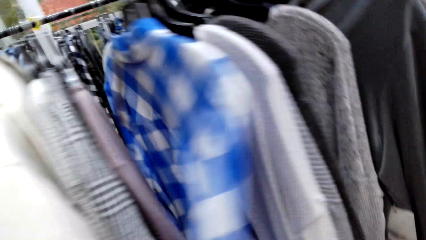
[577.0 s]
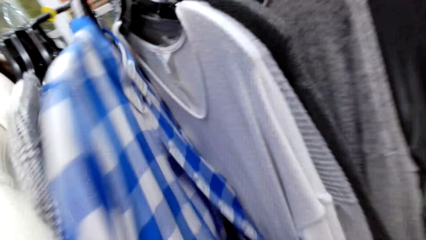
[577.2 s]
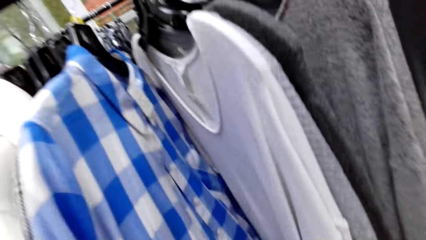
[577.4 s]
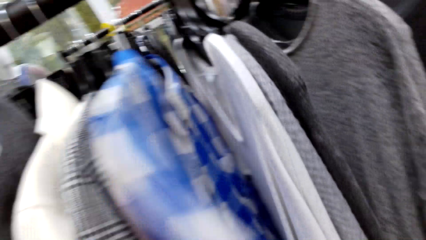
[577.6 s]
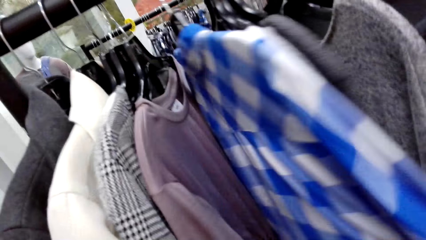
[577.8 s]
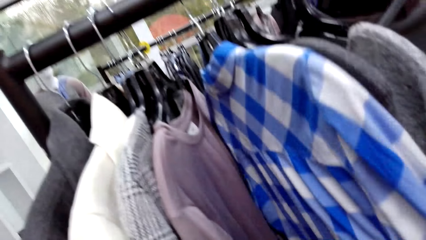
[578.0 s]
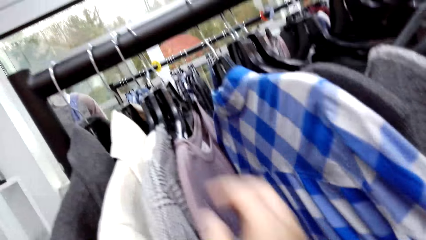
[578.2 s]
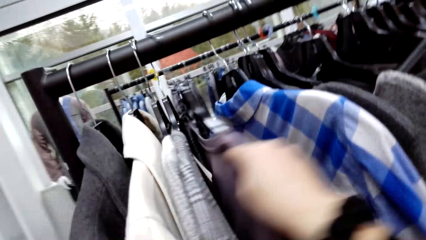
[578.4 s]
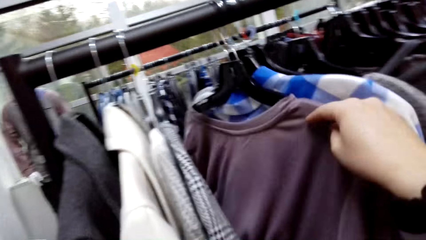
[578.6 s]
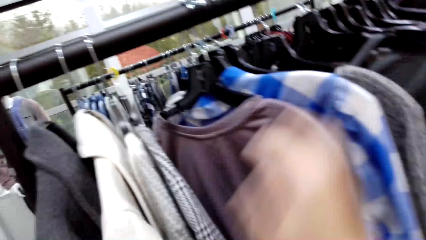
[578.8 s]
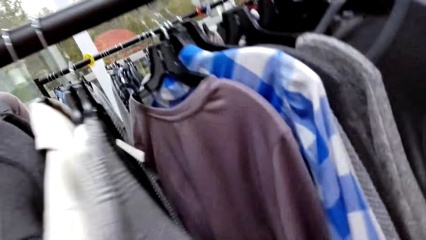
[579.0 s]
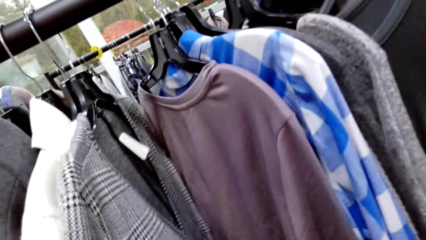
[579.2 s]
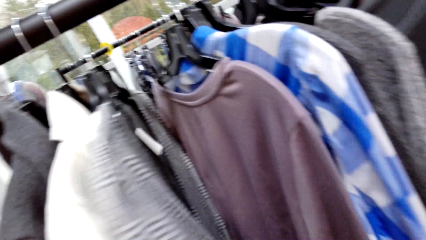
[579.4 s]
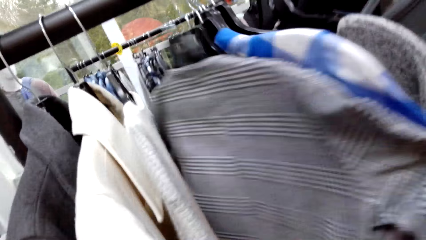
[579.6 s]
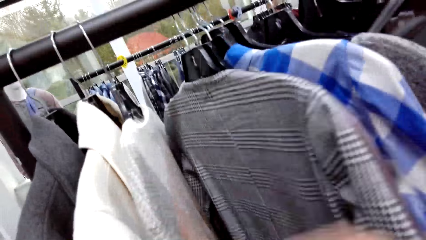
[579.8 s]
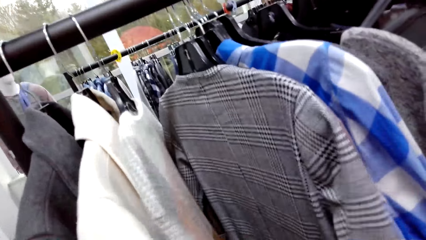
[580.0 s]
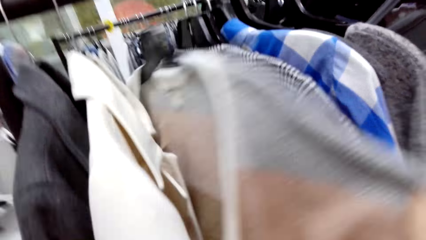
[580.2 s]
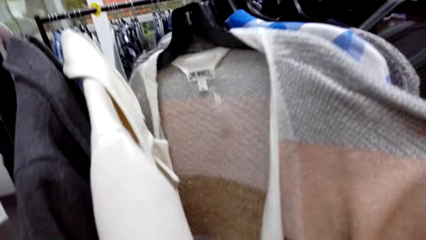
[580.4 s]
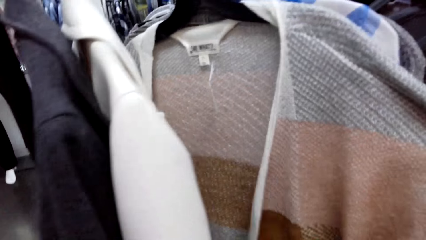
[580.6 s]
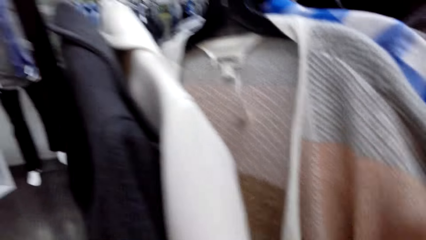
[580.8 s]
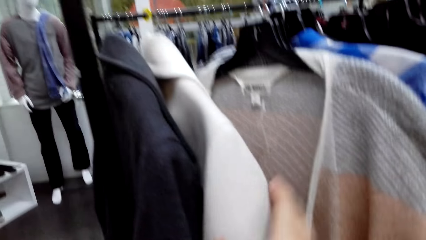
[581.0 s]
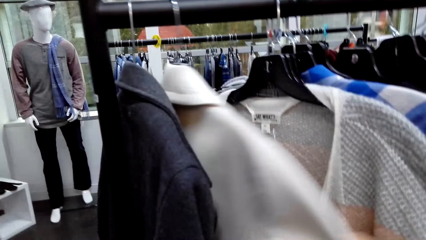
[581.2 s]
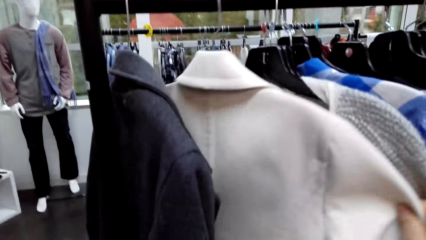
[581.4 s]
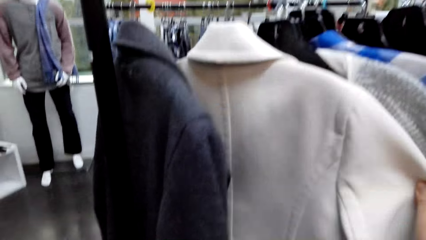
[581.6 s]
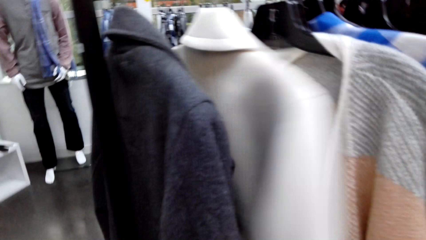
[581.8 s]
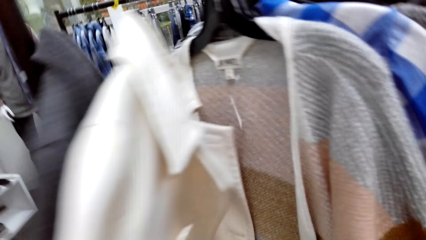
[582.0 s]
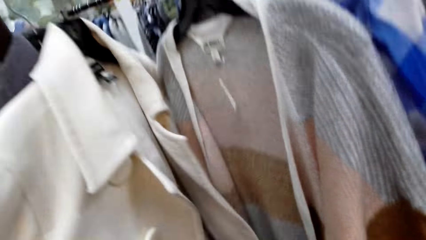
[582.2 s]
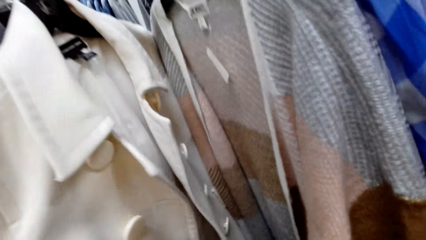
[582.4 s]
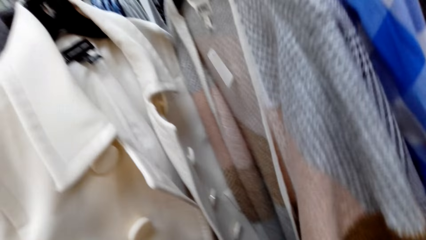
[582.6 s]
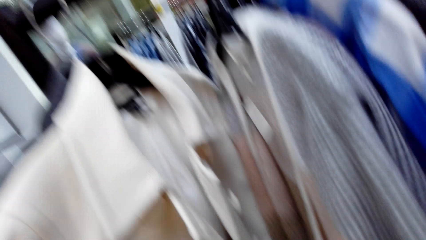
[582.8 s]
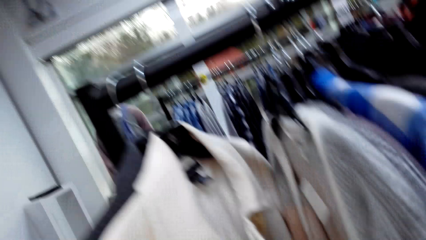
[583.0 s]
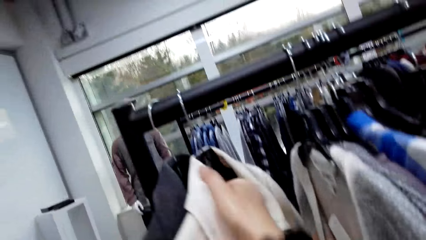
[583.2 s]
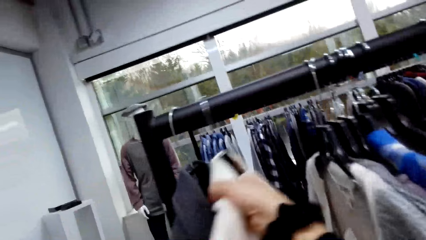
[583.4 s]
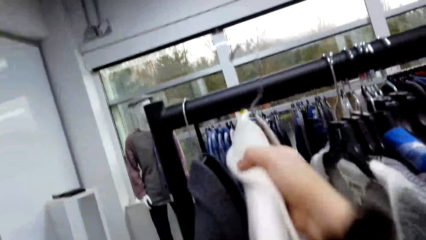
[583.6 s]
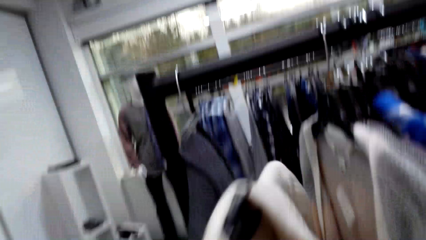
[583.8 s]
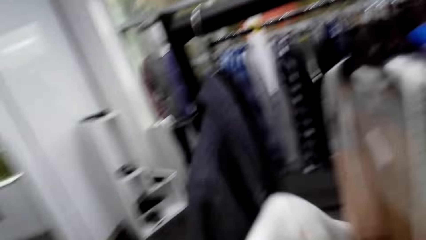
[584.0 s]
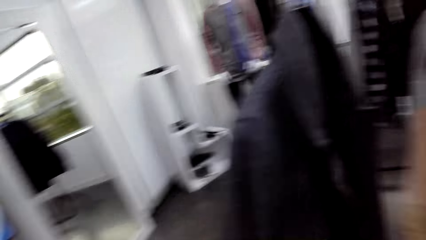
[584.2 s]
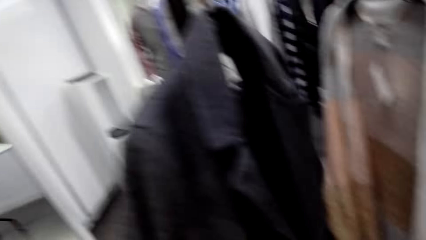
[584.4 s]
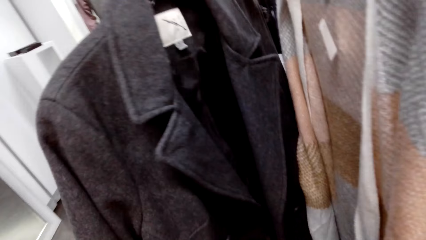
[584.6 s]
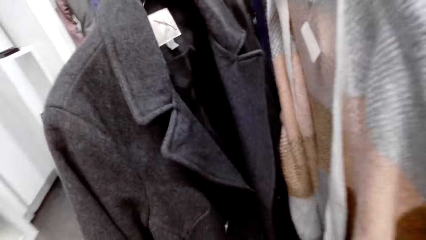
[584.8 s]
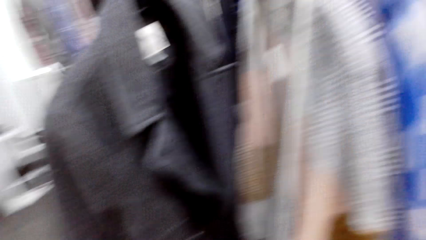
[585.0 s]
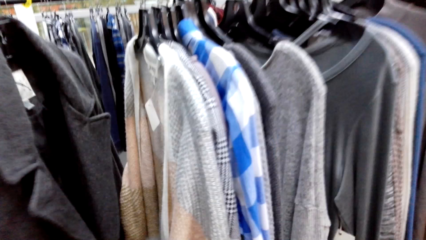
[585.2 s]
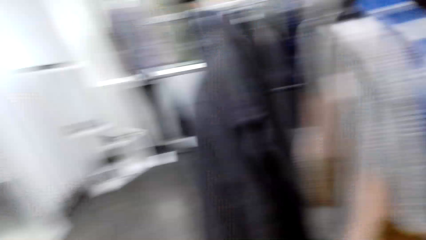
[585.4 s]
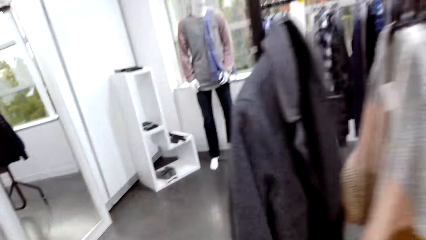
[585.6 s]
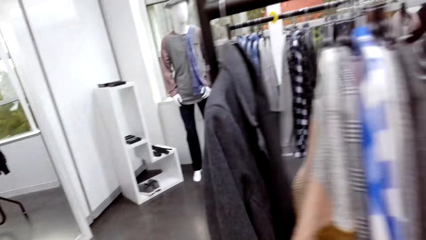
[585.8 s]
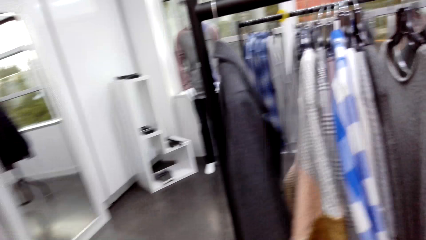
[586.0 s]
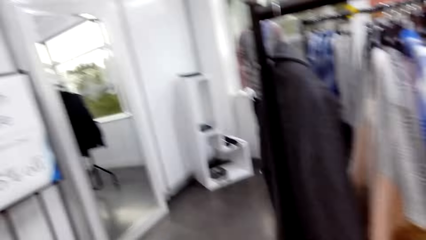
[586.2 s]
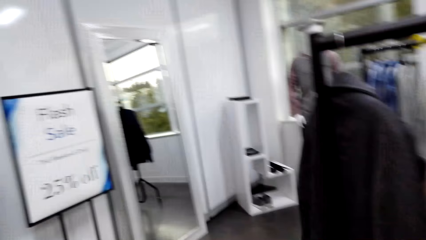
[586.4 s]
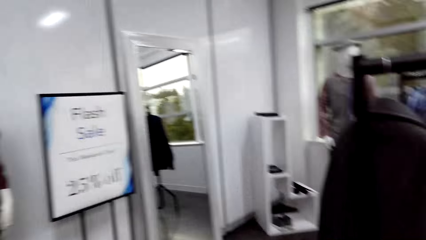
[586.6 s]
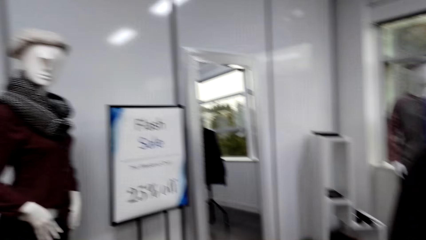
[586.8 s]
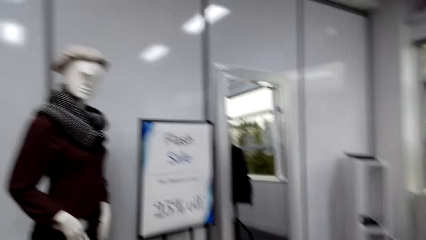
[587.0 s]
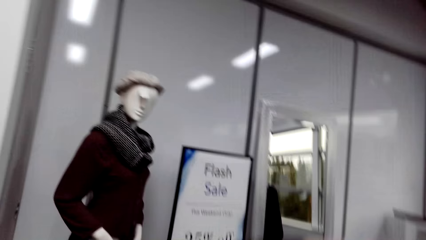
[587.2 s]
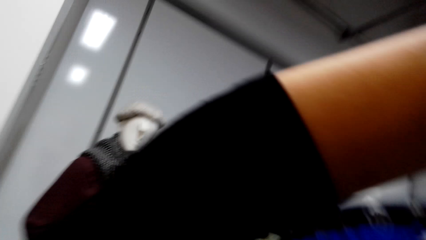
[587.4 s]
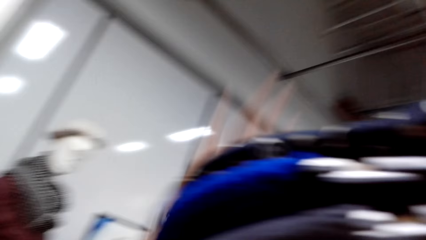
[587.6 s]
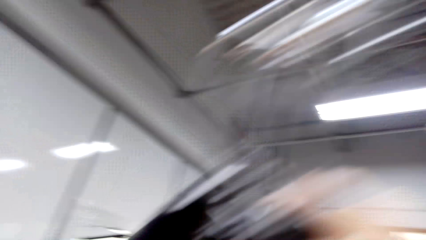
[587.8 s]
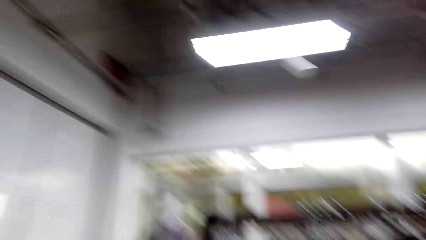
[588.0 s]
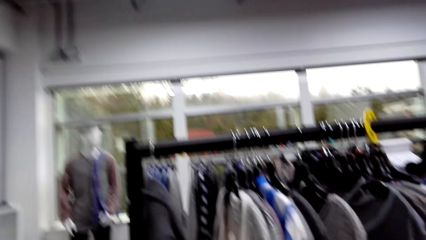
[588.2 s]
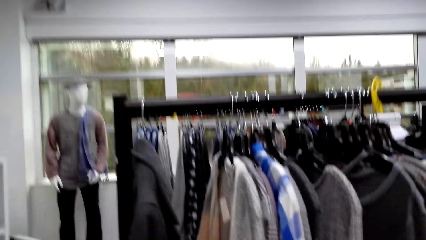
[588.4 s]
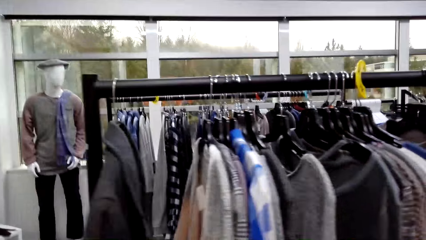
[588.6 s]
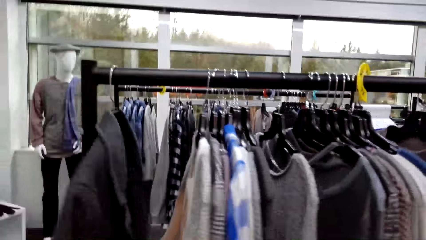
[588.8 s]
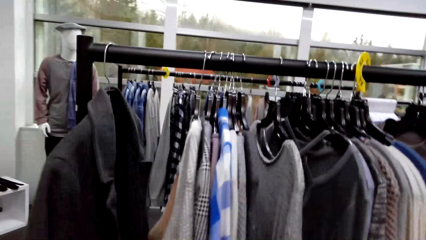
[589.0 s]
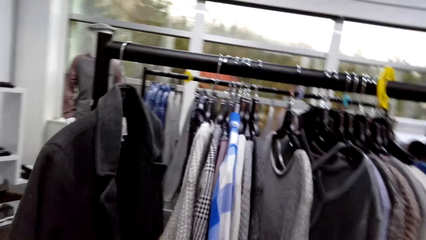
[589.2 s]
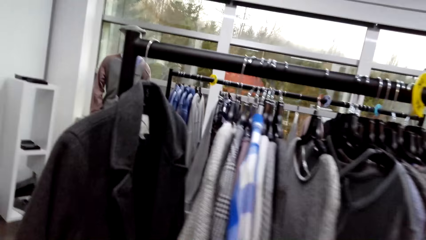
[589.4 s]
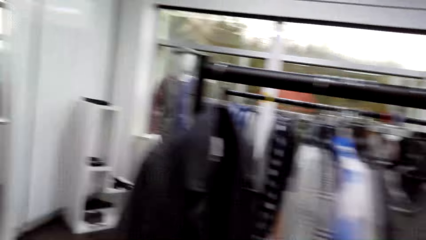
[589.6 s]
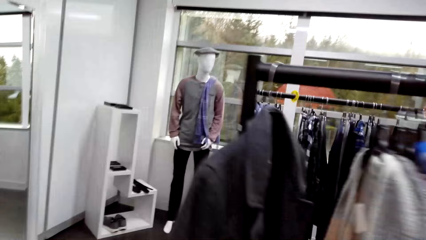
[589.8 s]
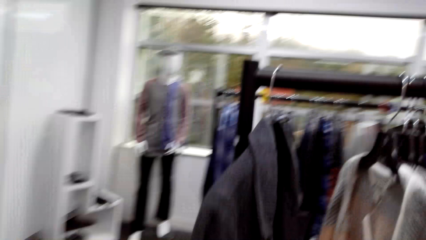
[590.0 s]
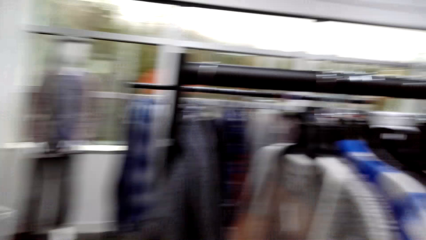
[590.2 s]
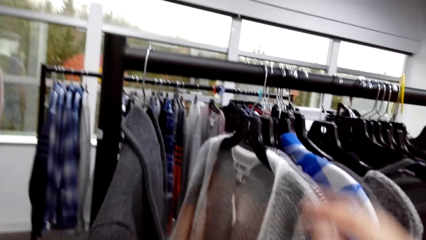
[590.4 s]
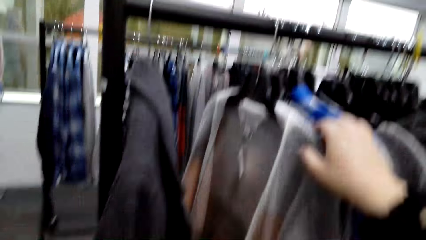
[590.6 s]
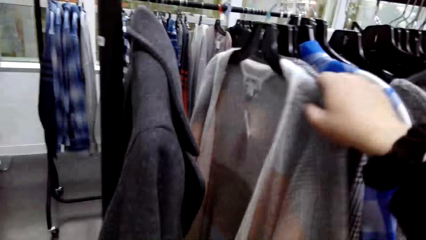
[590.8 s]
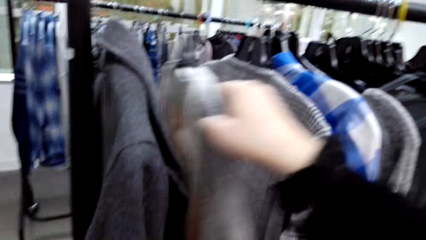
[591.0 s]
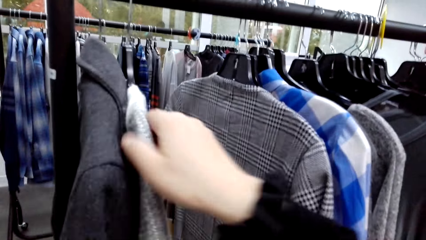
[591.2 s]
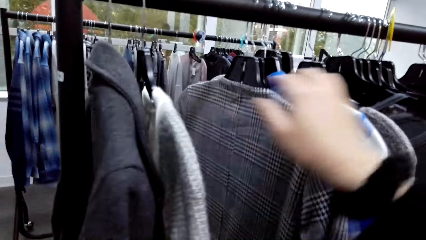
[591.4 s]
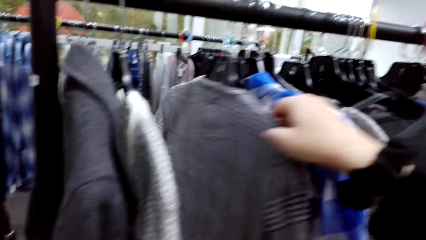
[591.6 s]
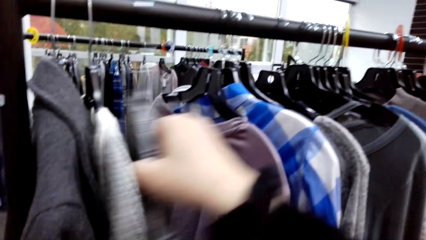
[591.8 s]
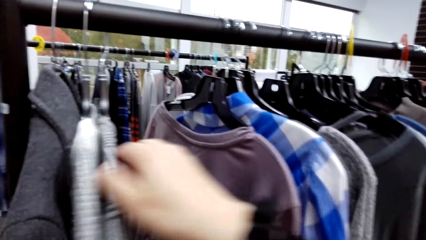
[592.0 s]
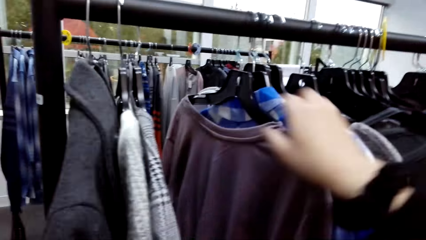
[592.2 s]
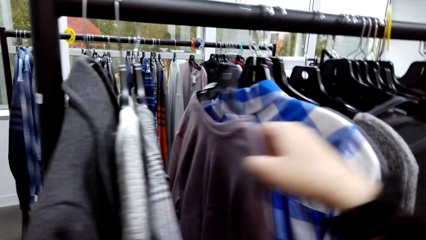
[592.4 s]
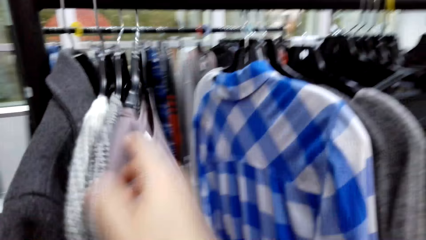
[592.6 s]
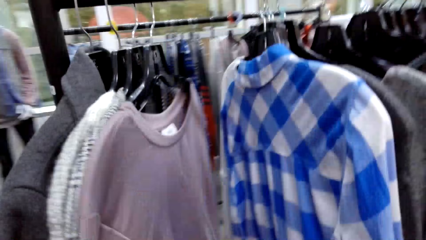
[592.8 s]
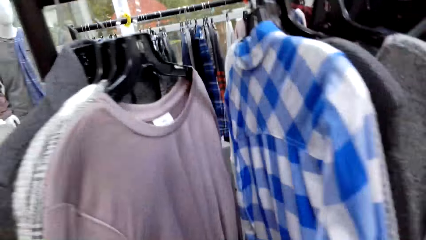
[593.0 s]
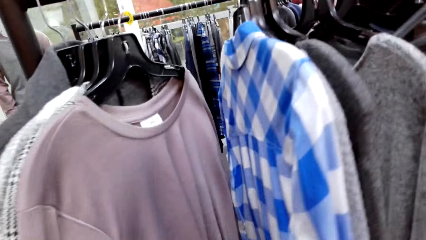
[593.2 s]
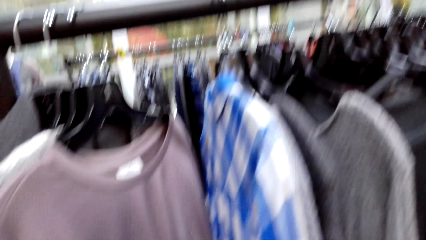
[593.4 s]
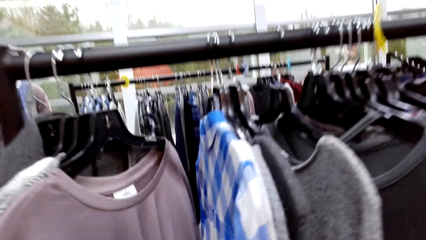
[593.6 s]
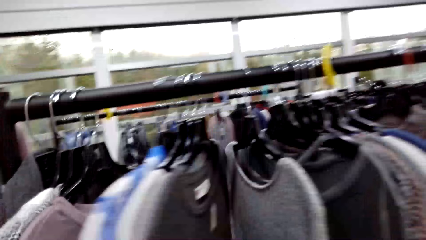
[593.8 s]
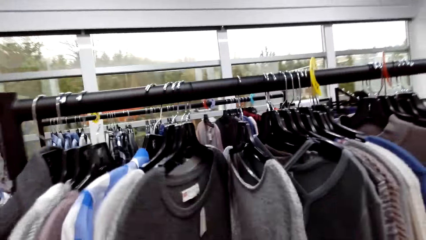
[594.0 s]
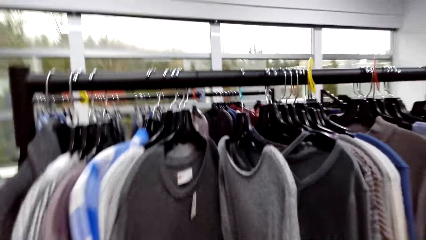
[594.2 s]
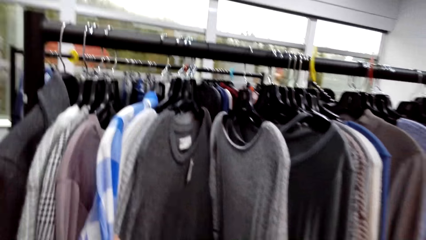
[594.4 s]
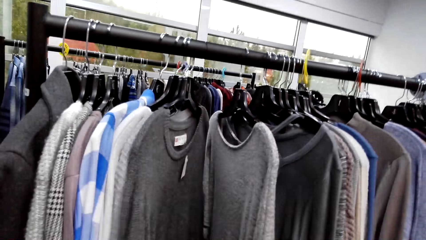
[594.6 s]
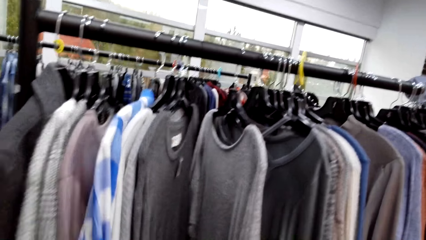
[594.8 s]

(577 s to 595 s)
The camera wearer touches clothes. They push clothes on the rack. They take a blouse from the clothes holder. They look around. They walk in the room. They raise an arm. They adjust clothes on the hand. They drop an arm. They move clothes on the holder.
